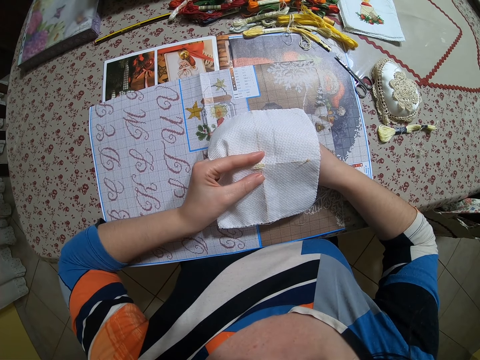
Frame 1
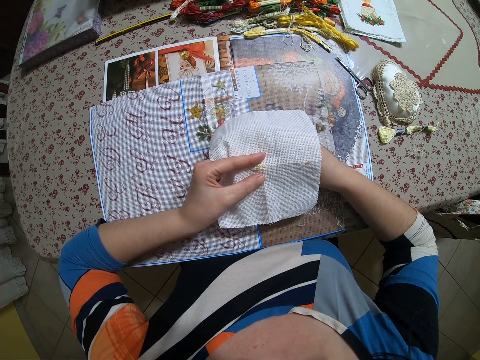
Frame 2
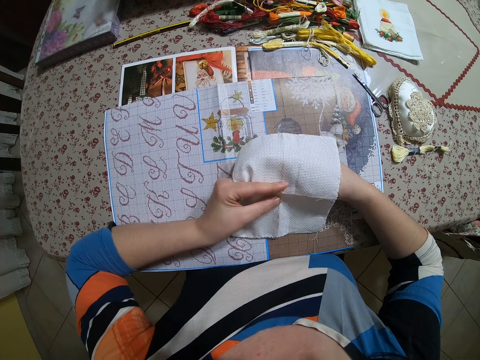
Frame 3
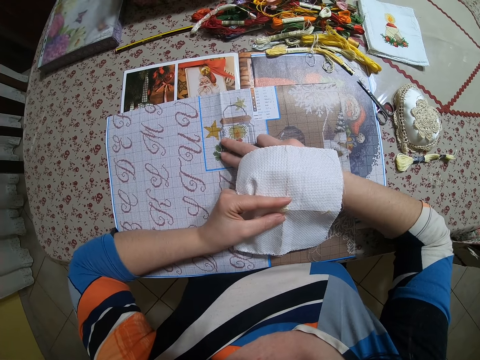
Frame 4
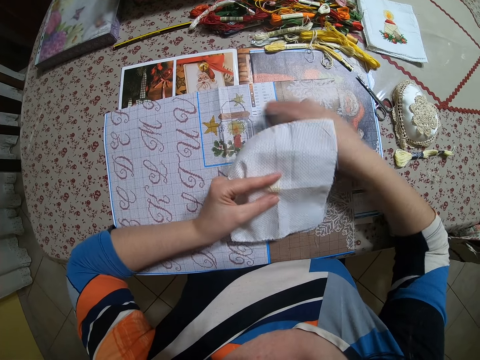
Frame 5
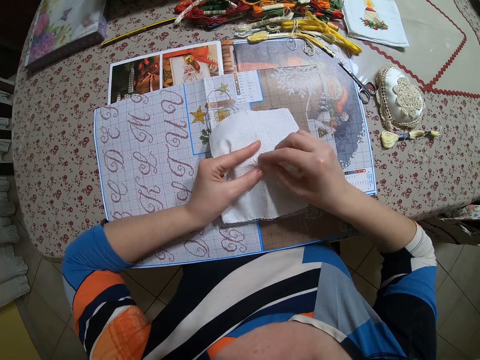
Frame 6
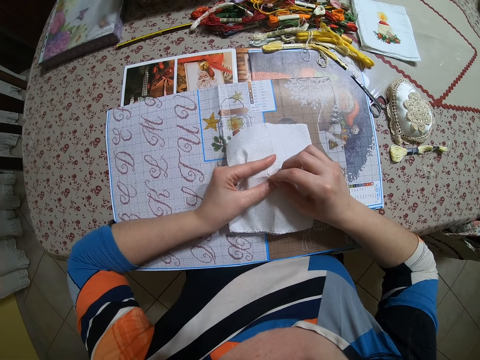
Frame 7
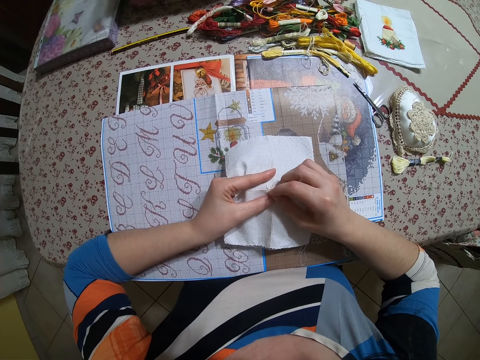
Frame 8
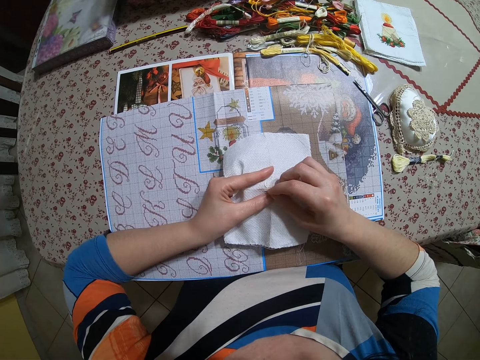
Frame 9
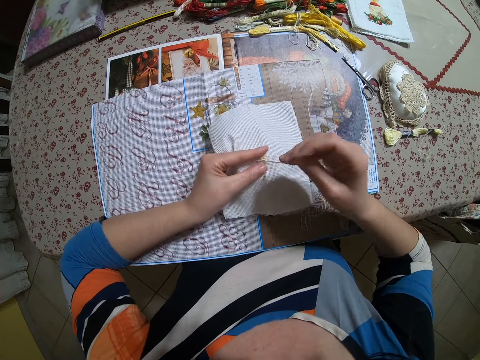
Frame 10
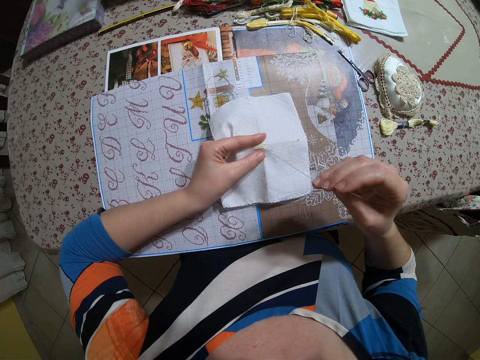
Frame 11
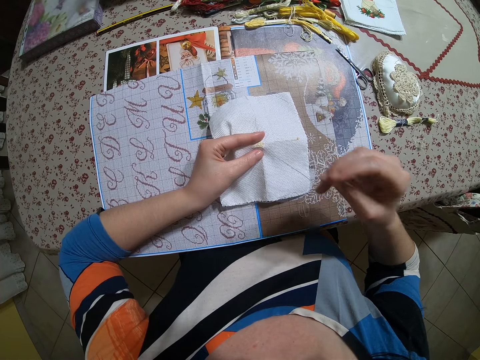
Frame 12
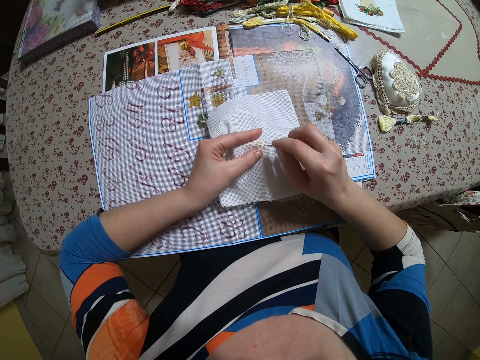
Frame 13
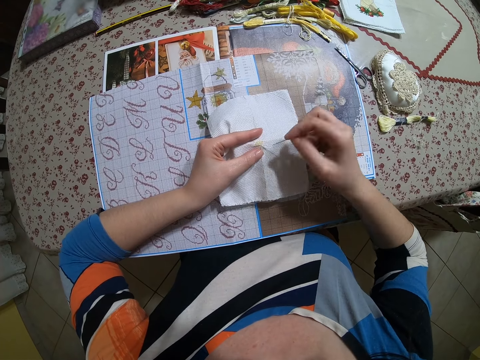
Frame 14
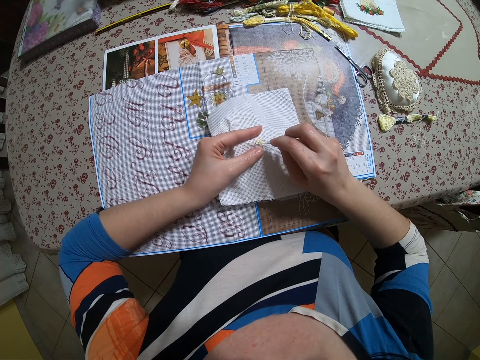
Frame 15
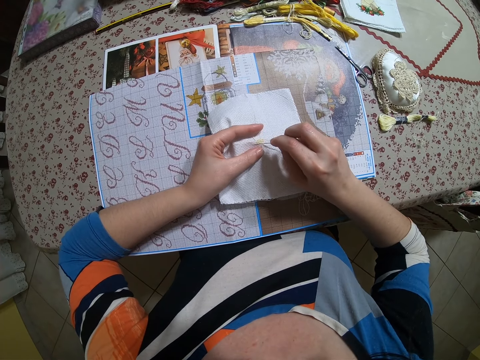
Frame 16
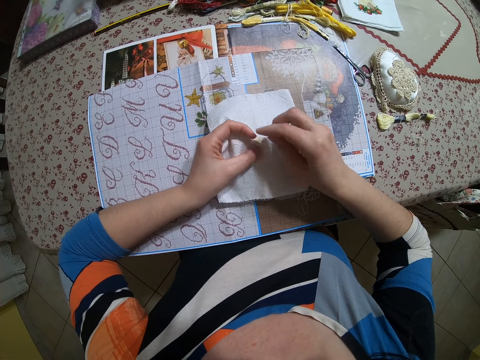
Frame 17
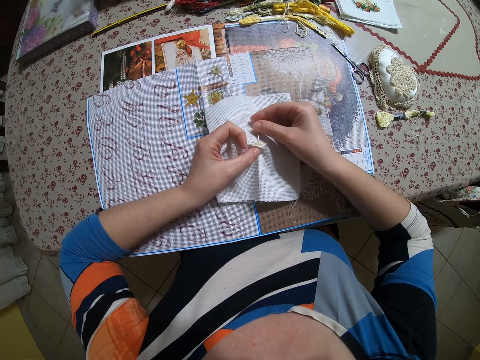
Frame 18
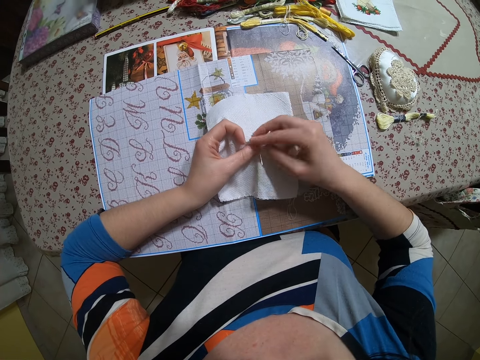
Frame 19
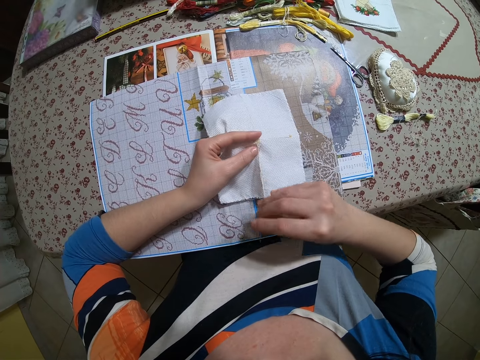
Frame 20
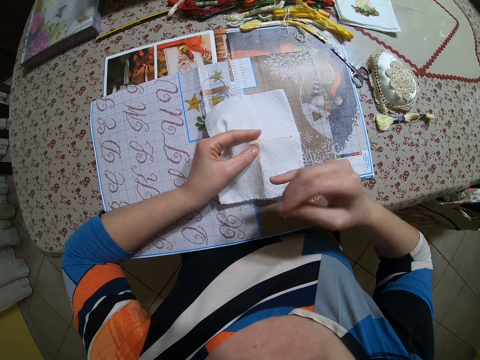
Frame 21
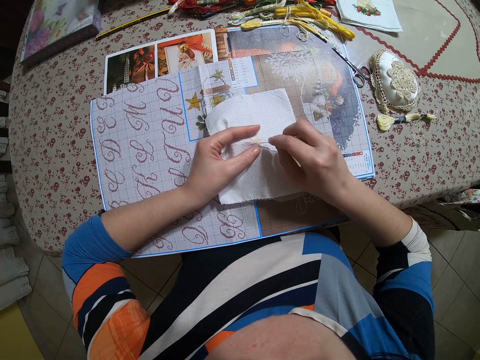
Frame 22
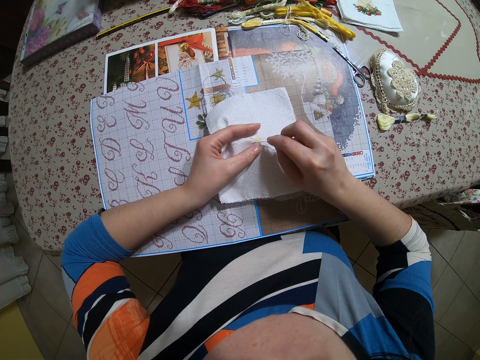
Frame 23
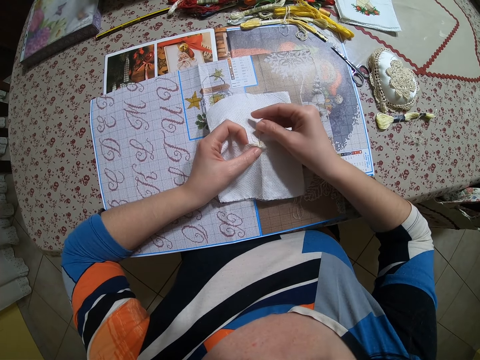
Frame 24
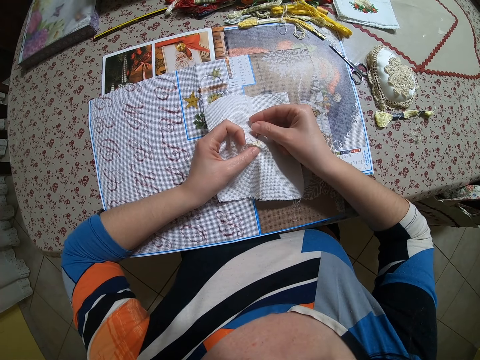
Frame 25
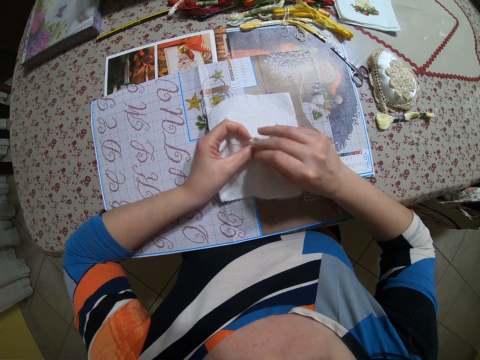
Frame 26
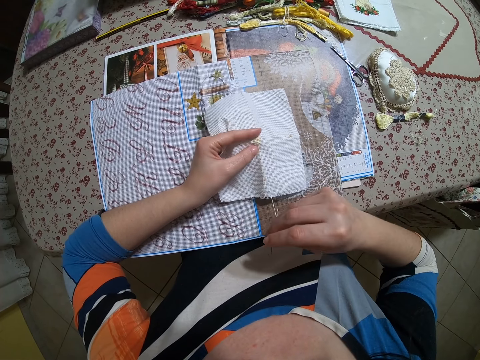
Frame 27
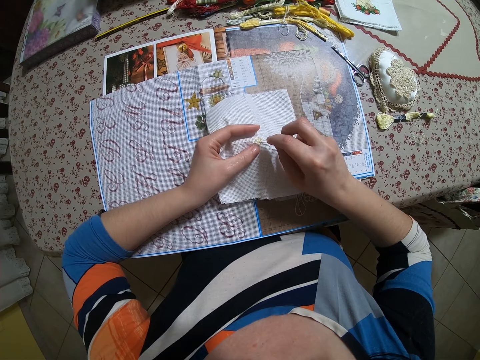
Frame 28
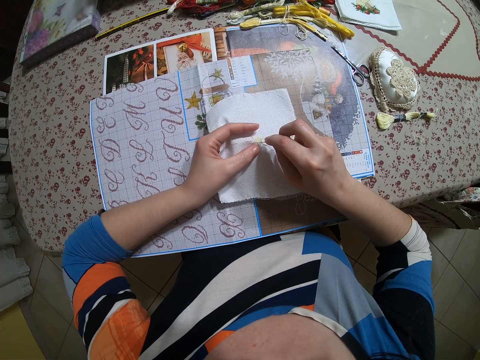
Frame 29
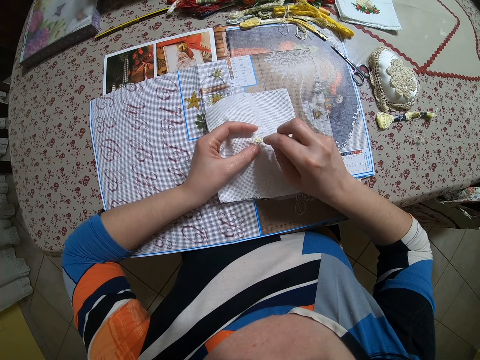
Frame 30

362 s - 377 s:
The camera wearer puts her right hand on the paper on the bed. She points at a pattern on the paper. She pulls the needle and the thread out of the paper in her left hand with her right hand. She sews on the paper in her left hand with the needle in her right hand.

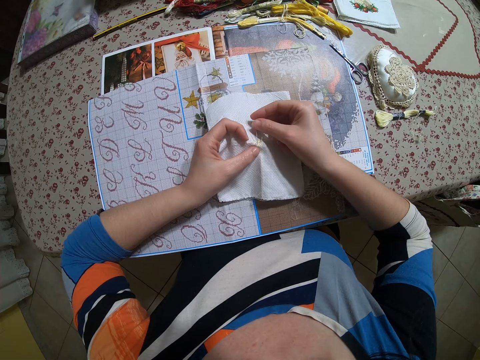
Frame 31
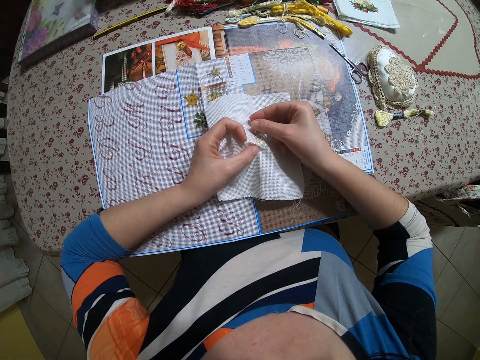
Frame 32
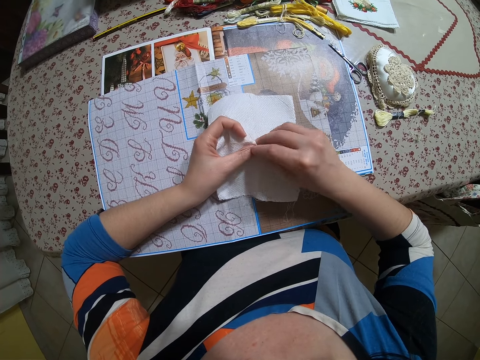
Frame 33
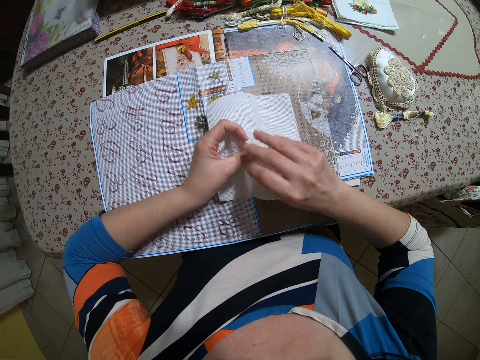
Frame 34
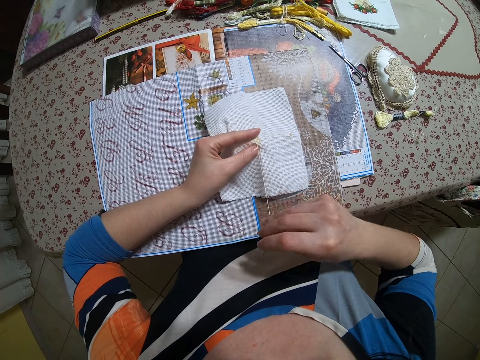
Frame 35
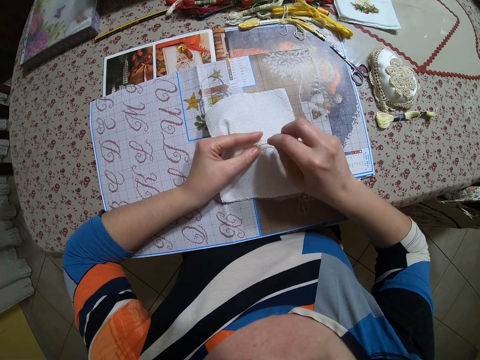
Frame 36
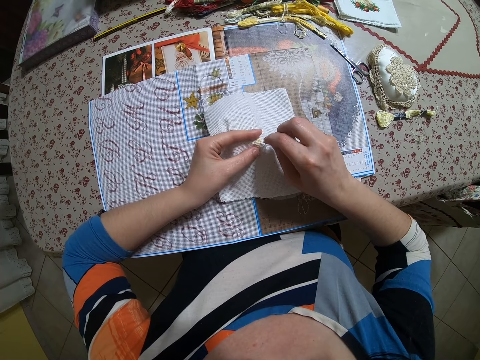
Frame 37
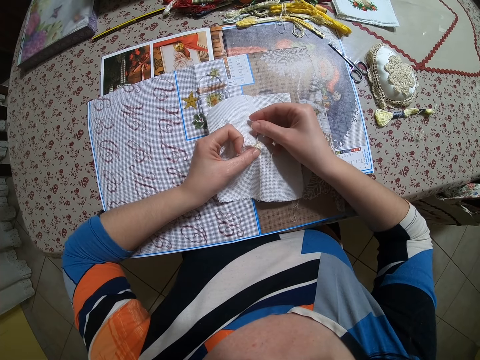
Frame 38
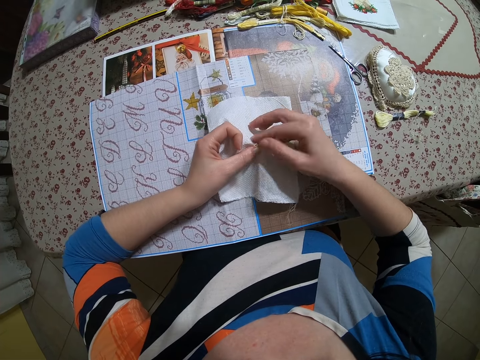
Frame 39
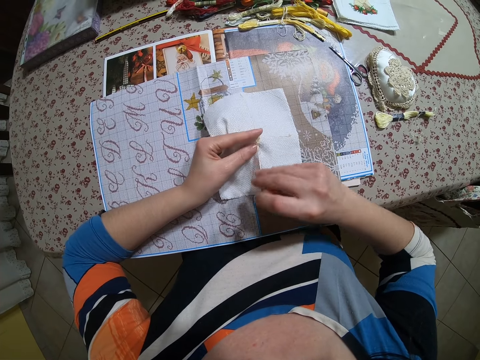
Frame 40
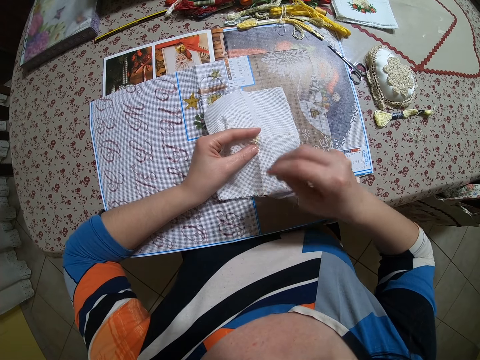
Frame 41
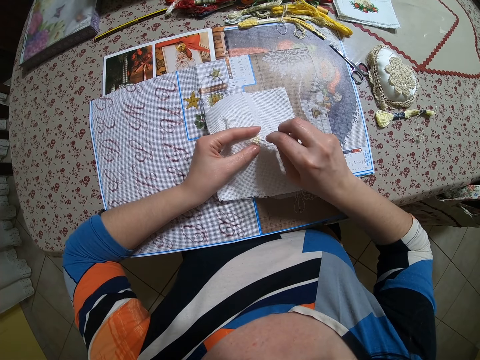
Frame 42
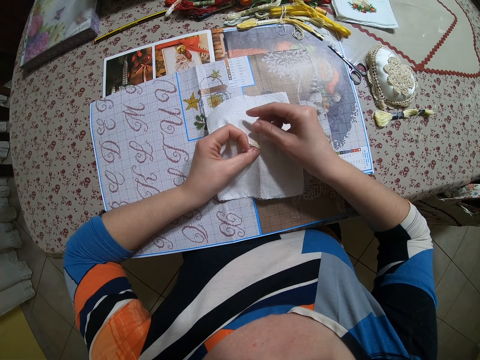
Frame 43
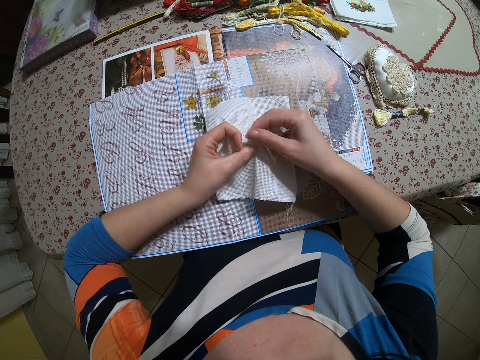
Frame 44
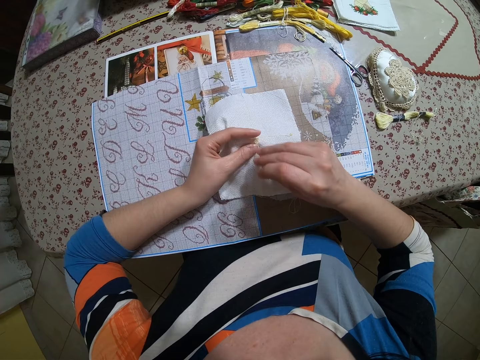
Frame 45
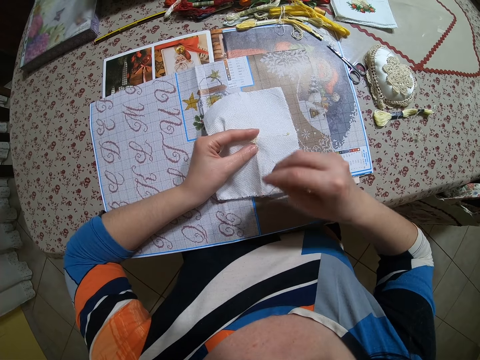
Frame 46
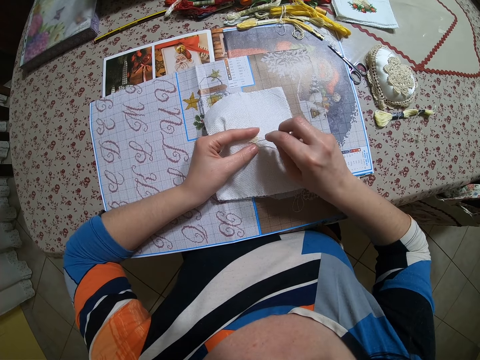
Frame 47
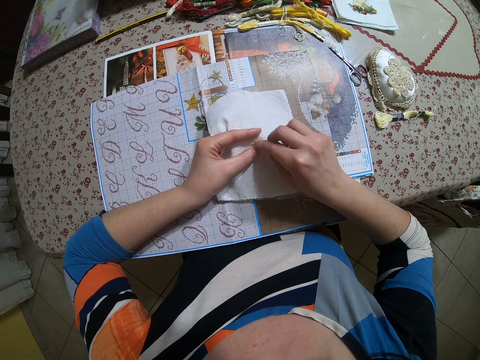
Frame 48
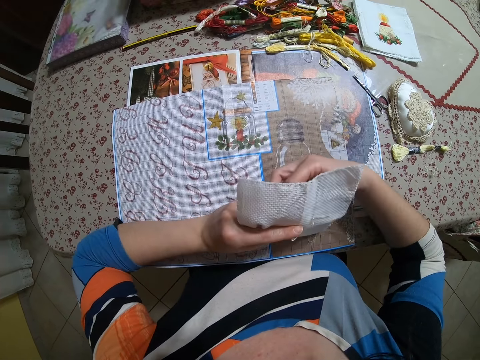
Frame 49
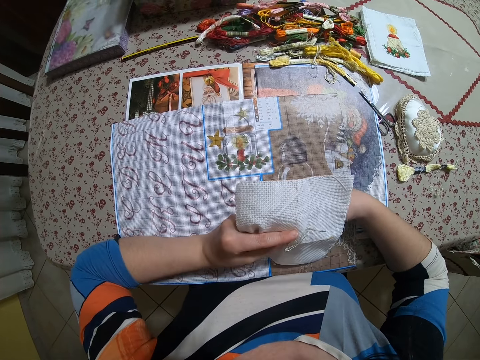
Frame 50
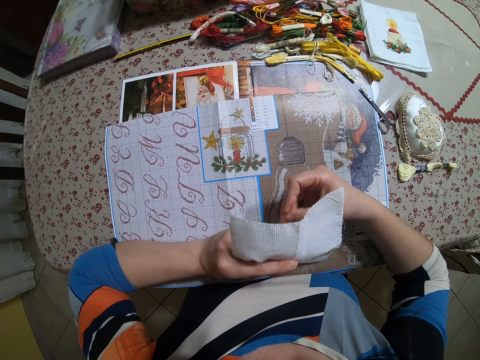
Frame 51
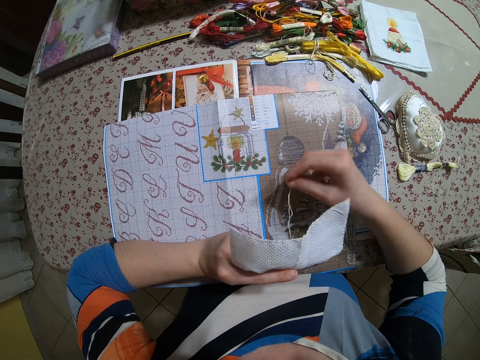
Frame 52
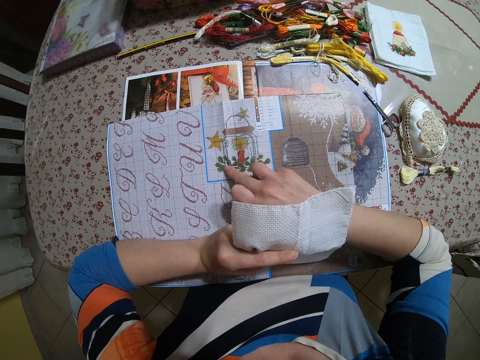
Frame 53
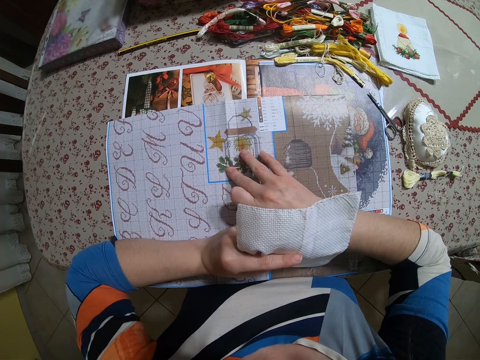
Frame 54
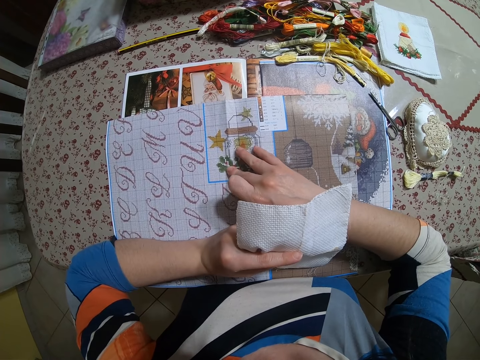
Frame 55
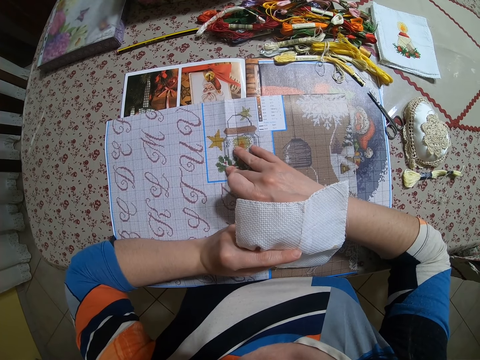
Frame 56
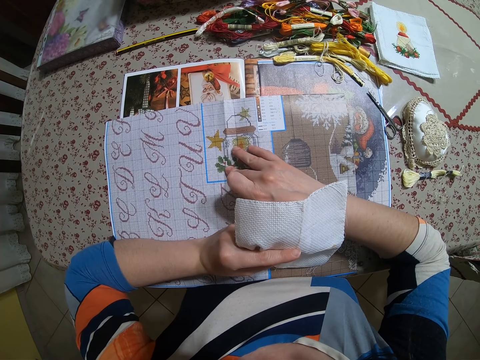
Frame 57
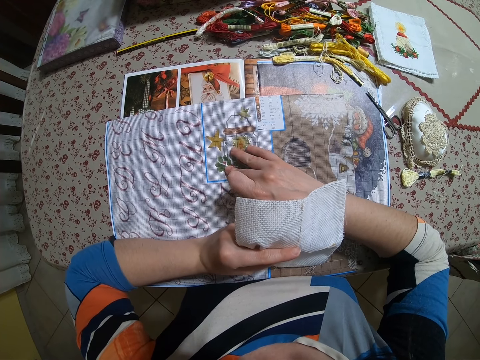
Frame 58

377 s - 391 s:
The camera wearer pulls out the thread on the cloth. She puts her right hand on the paper on the bed. She points at a pattern on the paper.
